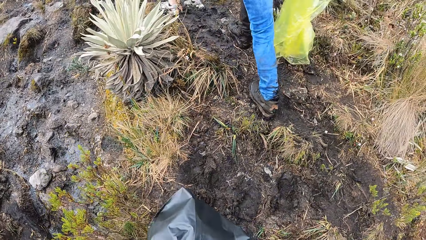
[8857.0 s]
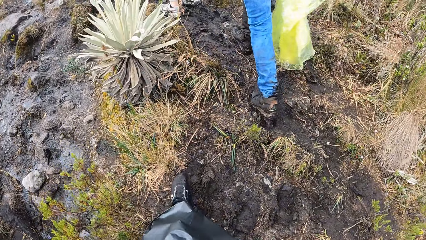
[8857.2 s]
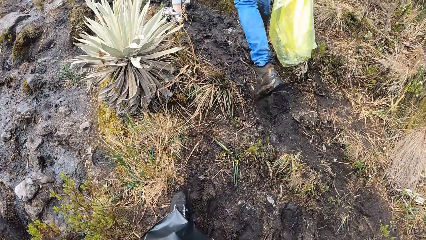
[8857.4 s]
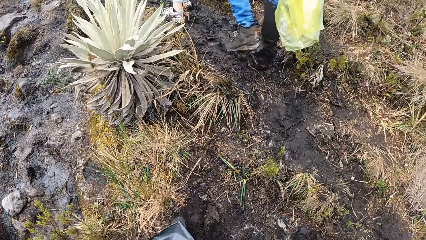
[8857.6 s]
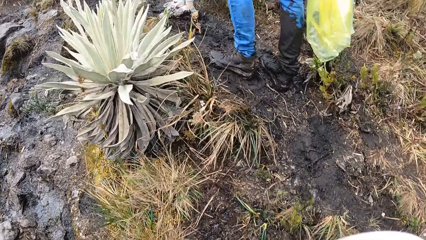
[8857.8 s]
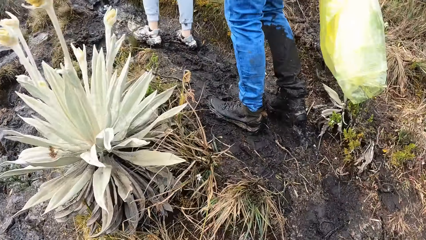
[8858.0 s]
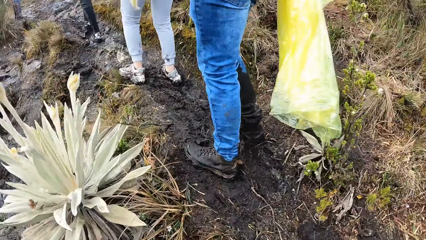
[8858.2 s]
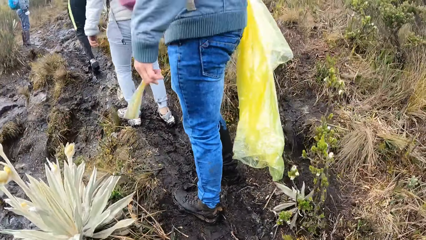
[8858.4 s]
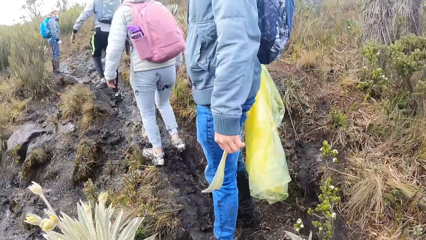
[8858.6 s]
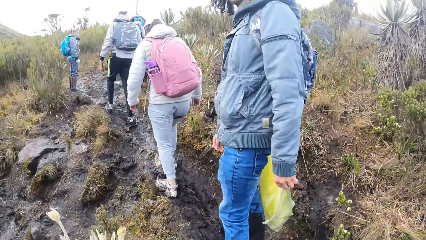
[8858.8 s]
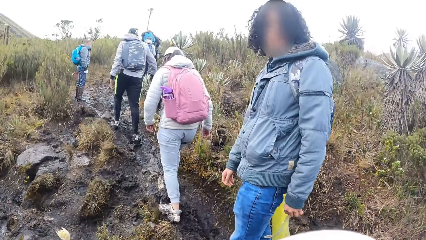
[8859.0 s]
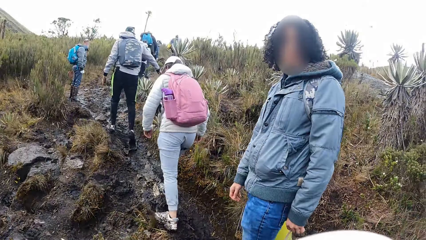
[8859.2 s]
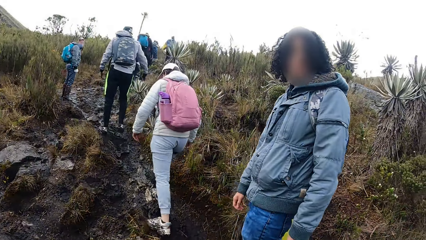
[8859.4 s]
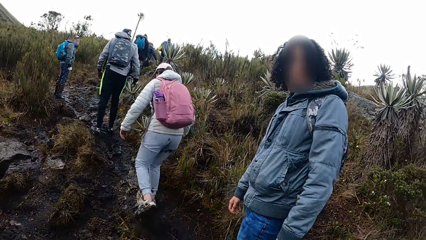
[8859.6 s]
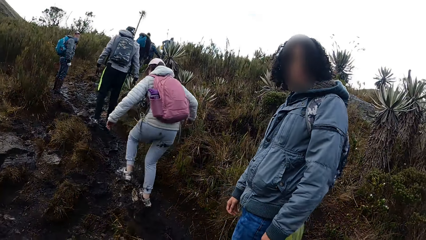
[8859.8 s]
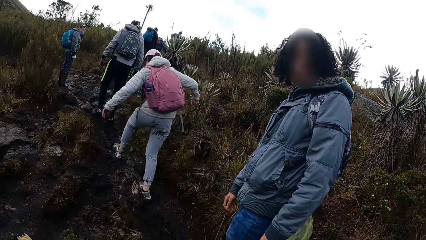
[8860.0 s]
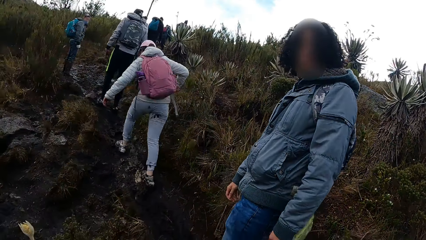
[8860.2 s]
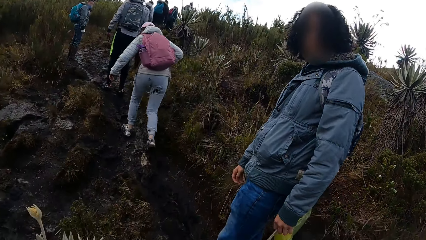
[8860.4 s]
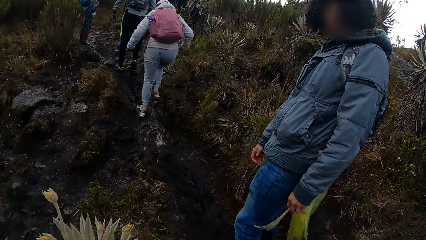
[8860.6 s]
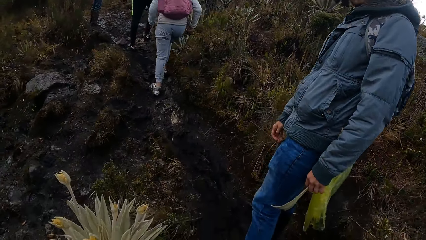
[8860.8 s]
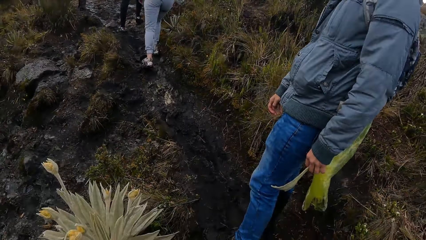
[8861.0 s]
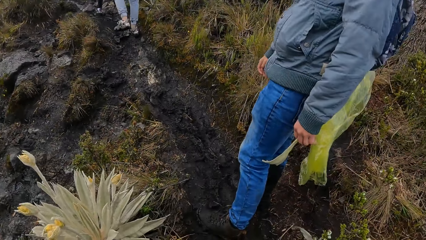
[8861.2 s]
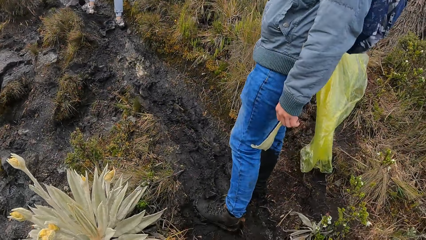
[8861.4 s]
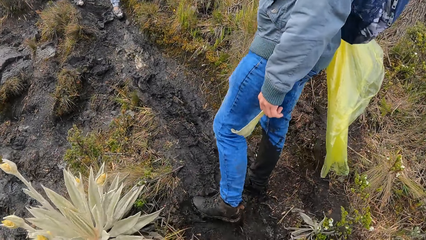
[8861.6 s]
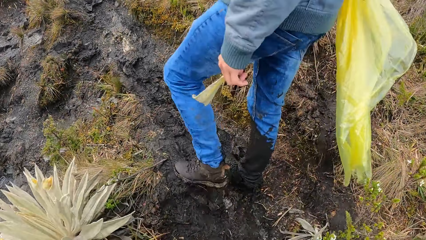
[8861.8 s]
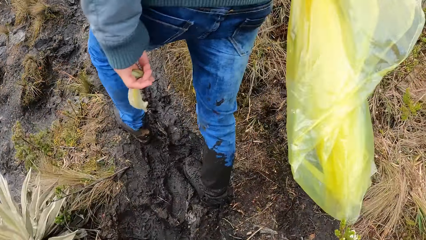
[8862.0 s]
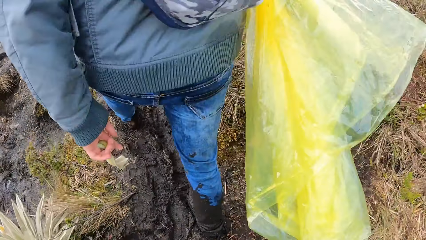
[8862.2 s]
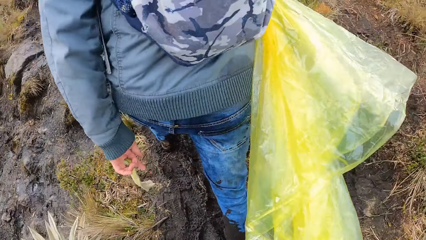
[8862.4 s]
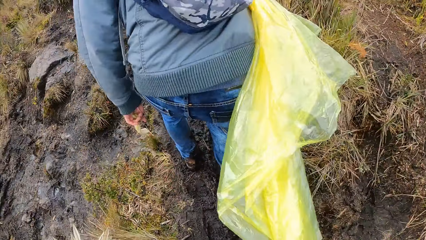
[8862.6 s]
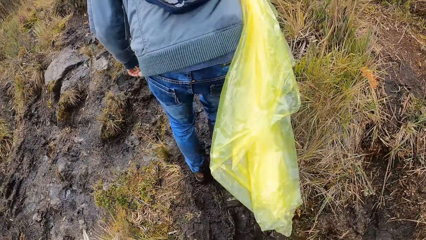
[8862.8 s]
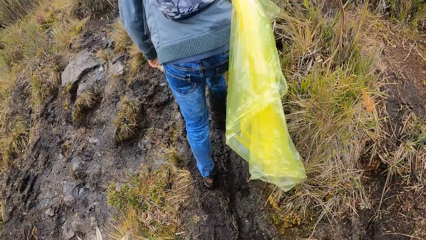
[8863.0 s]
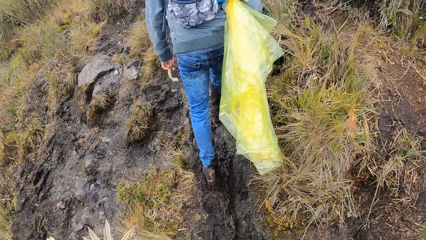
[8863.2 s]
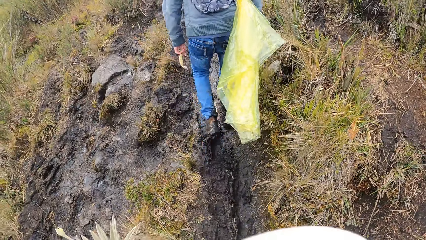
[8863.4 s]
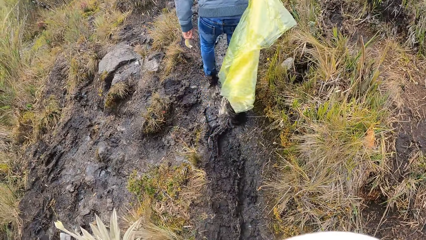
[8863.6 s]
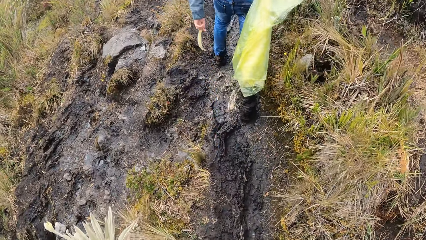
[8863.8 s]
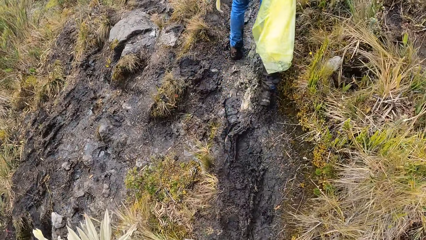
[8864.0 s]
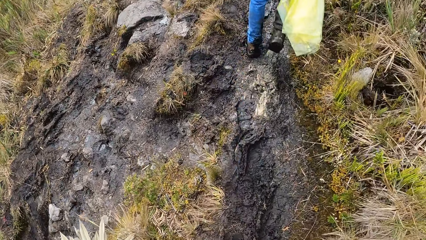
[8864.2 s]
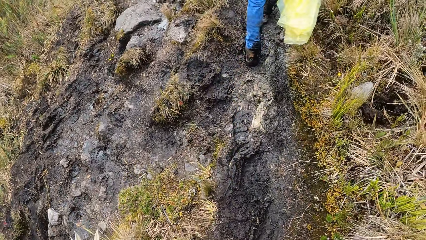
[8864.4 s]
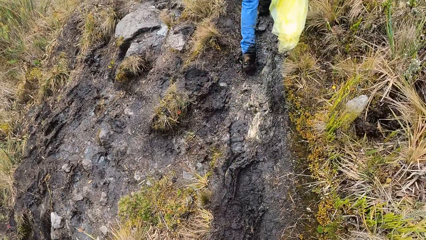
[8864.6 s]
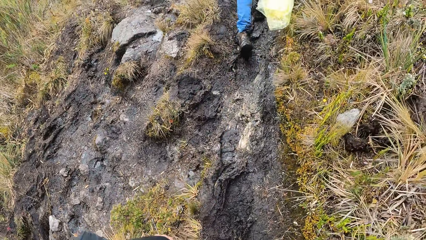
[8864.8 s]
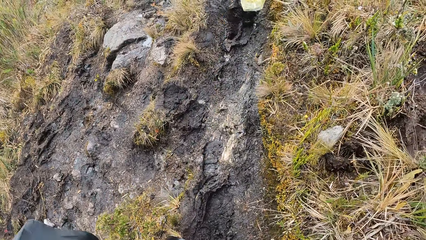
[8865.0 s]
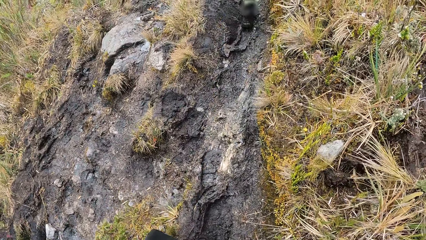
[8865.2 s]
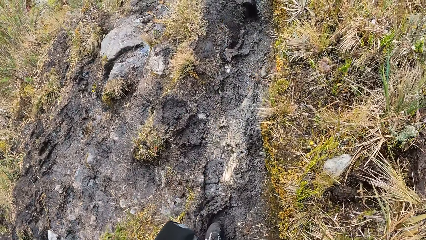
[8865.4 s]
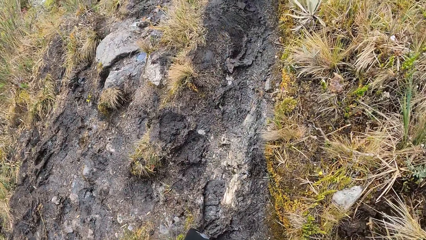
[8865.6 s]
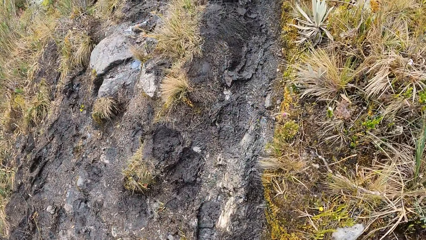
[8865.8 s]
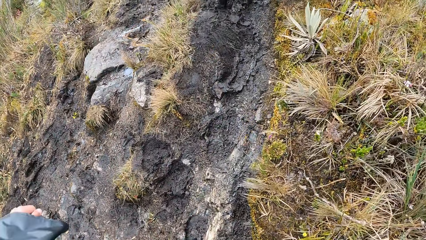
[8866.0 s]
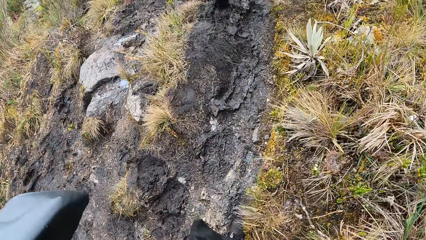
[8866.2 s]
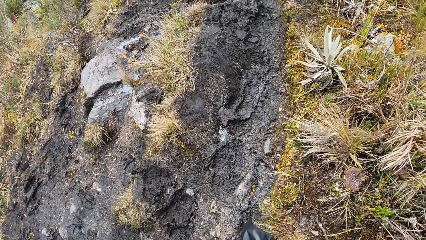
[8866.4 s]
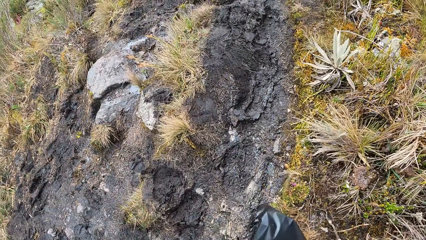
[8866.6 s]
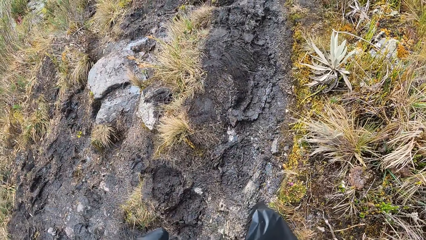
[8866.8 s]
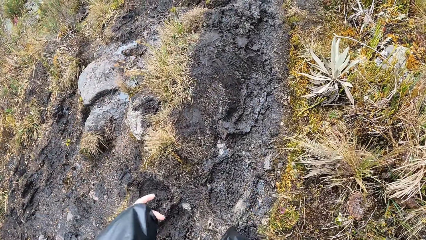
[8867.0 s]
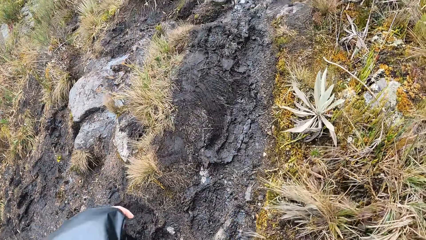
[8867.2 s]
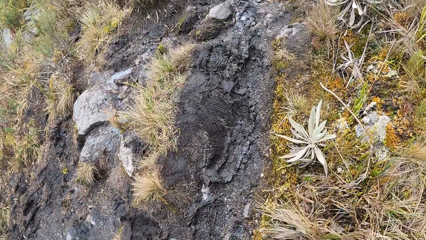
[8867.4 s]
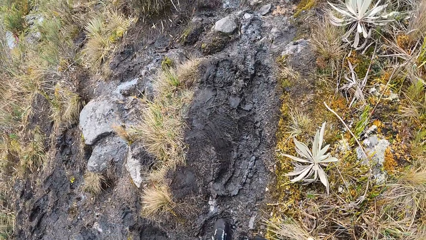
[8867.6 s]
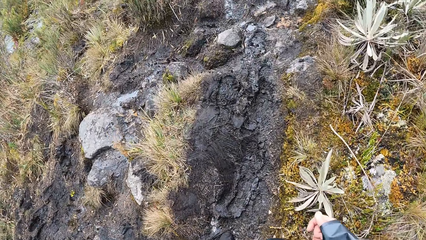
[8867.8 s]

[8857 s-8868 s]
A person stares at the camera wearer. The camera wearer walks on a path.
